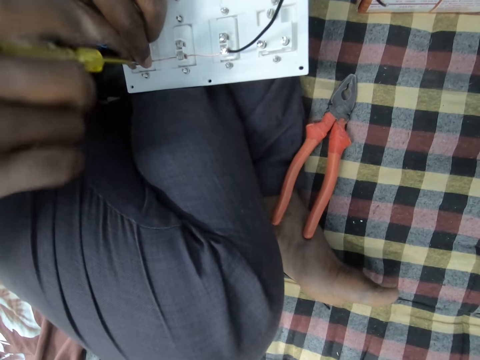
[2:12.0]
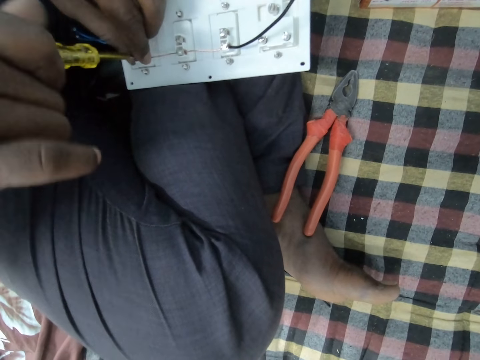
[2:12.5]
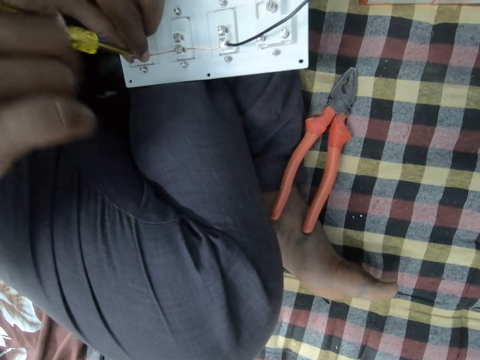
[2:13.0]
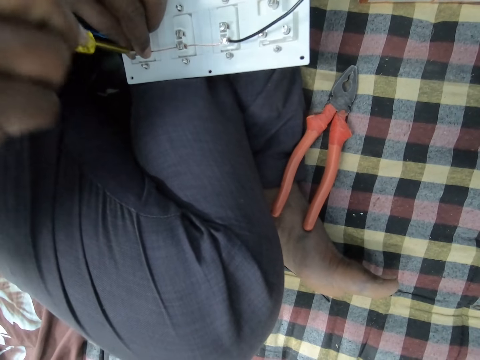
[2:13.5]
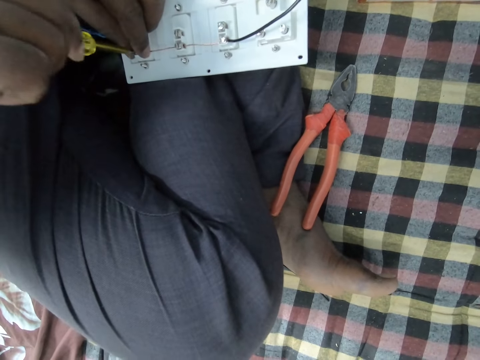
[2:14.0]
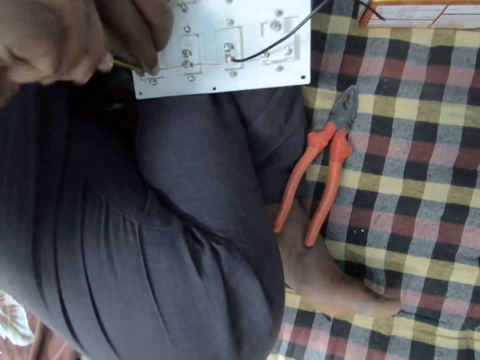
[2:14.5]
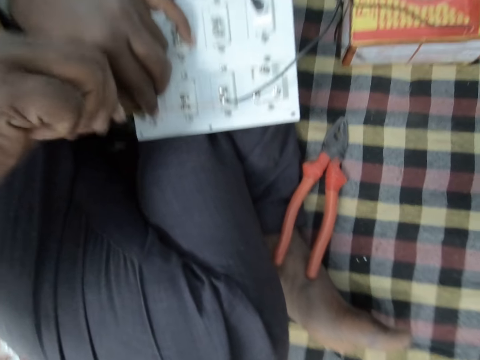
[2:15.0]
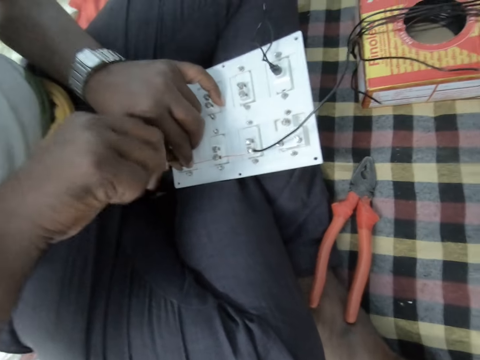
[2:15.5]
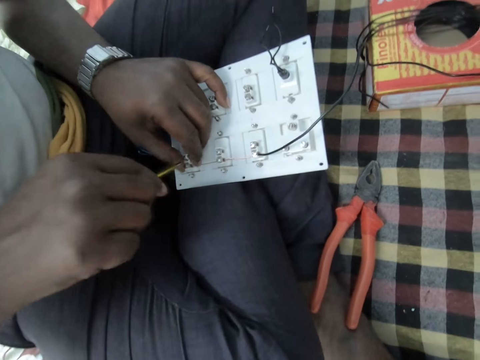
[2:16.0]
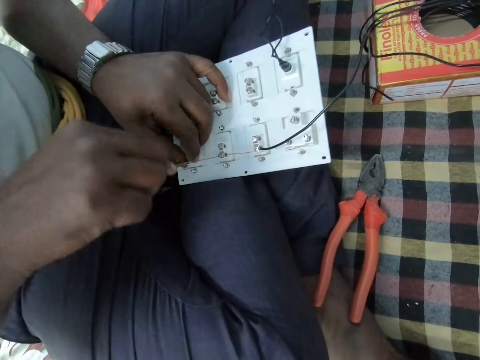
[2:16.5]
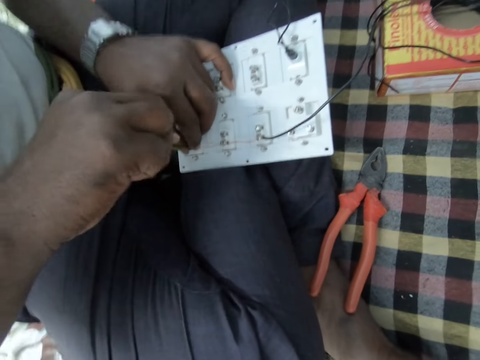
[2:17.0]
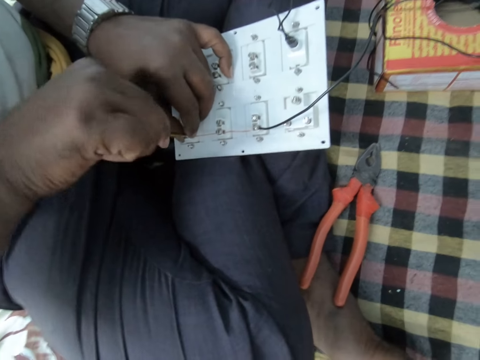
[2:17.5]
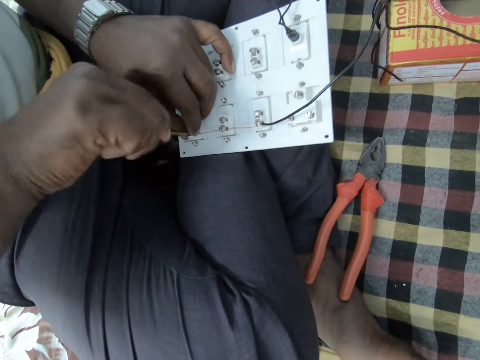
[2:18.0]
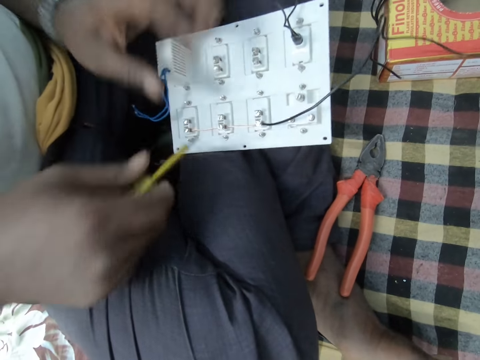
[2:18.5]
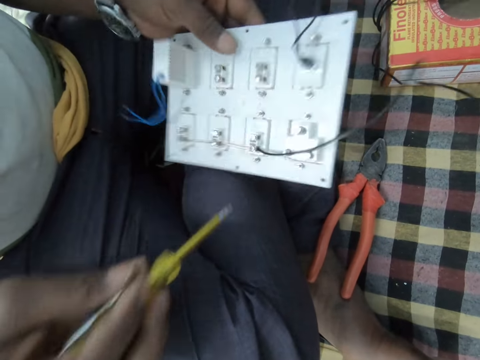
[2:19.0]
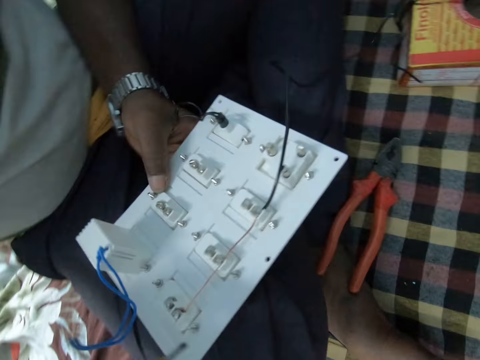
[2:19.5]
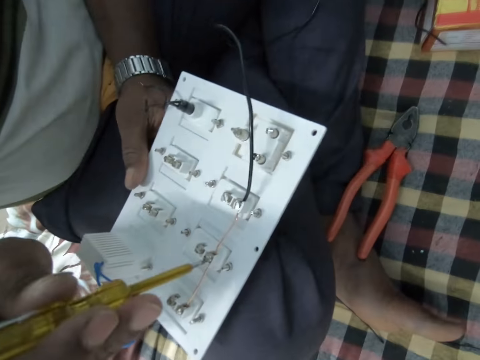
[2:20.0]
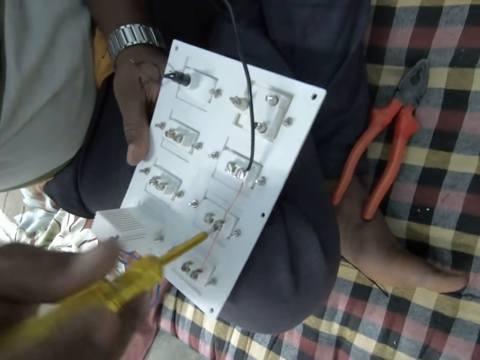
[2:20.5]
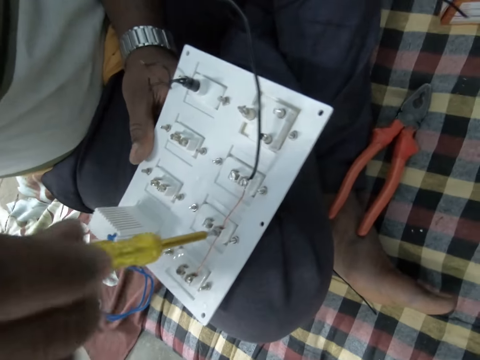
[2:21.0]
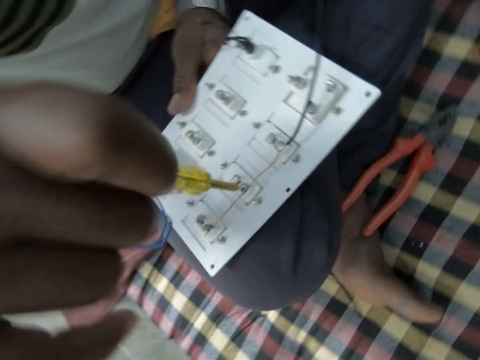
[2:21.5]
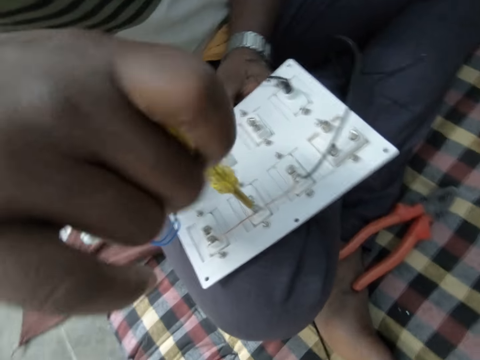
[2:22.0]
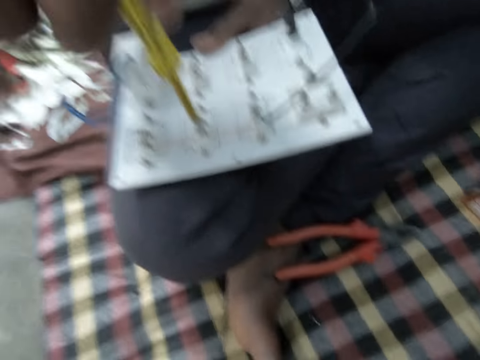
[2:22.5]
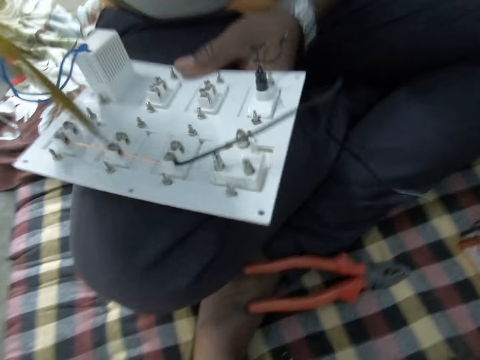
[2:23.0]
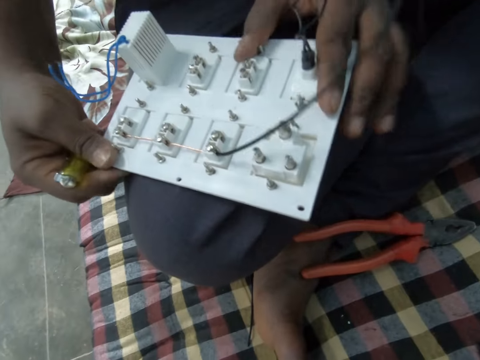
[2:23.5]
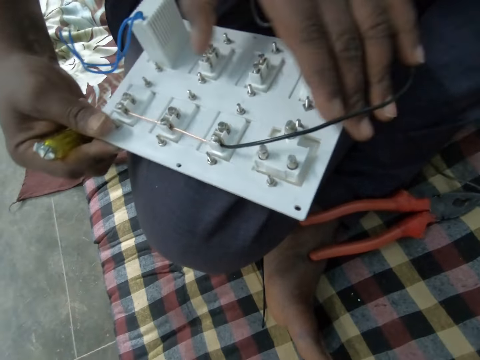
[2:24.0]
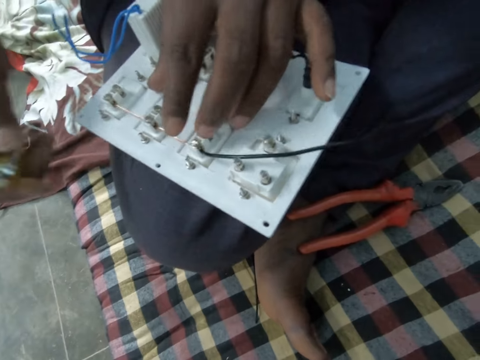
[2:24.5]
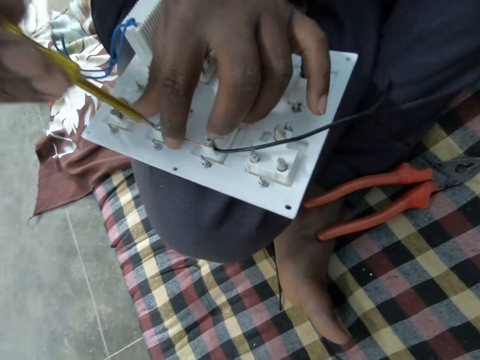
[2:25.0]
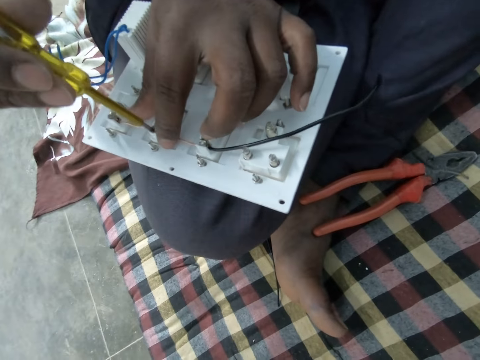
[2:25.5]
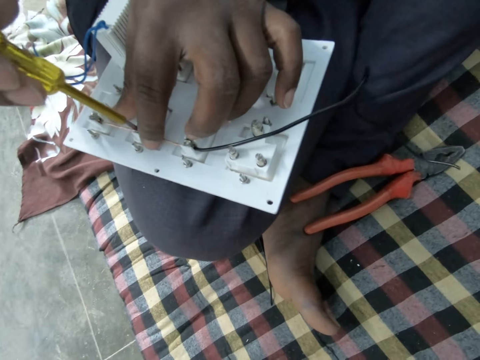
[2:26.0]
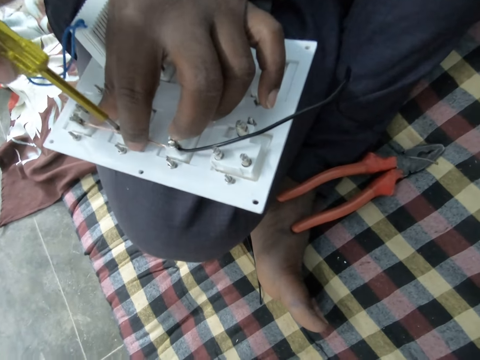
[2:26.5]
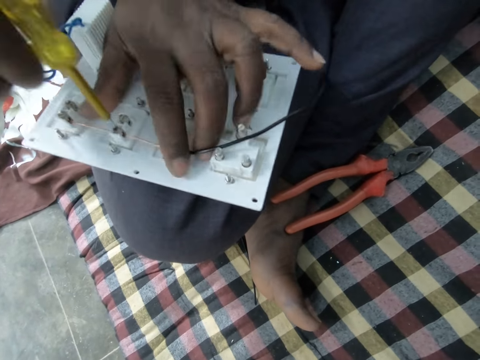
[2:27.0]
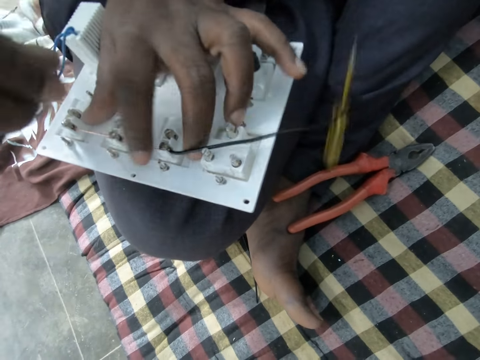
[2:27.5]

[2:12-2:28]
A man picks up a socket. The man puts the socket on a leg. The man tightens a screw. The man touches the socket. The man holds a wire. The man tightens the screw.

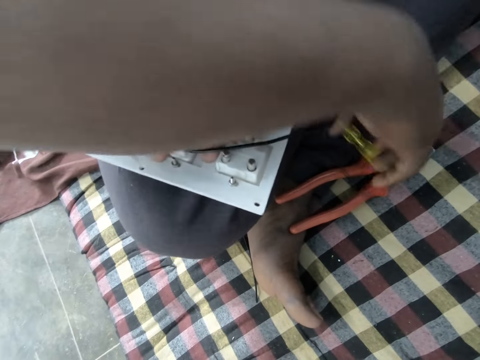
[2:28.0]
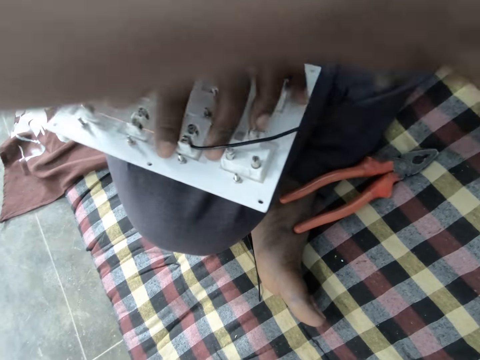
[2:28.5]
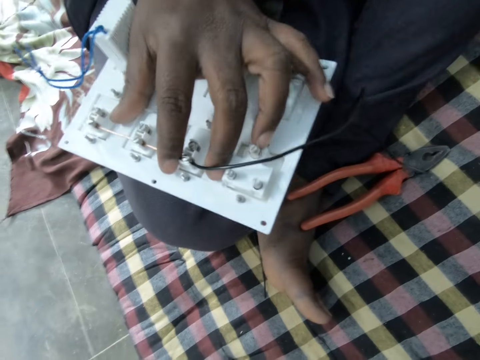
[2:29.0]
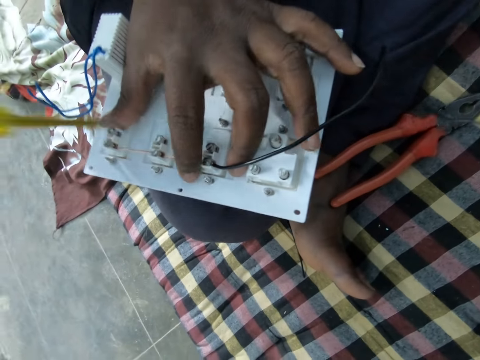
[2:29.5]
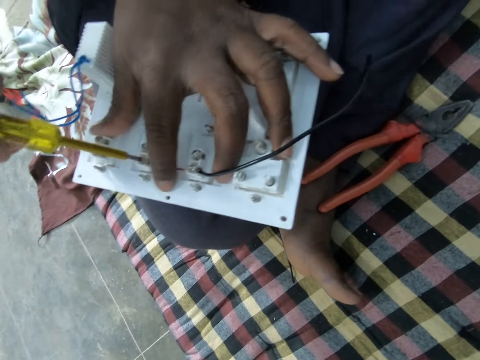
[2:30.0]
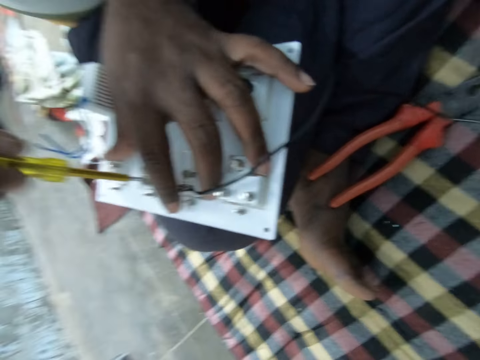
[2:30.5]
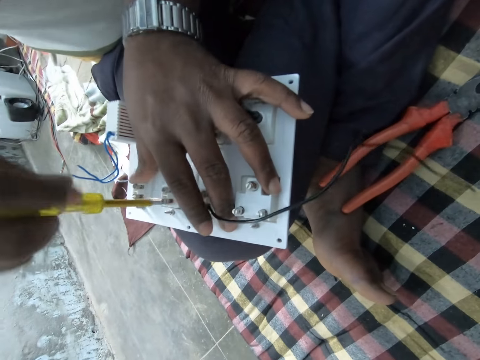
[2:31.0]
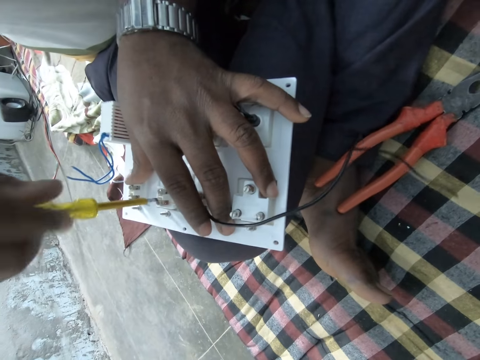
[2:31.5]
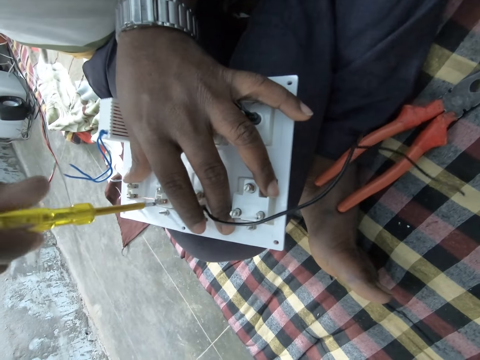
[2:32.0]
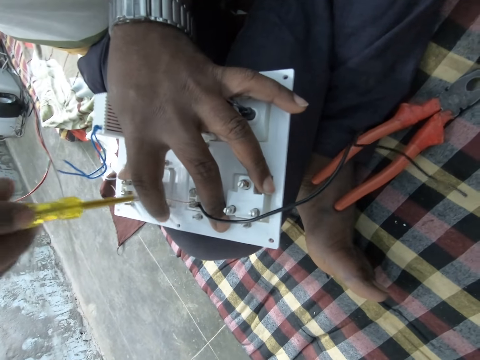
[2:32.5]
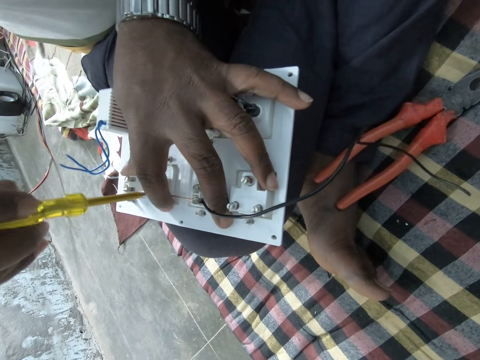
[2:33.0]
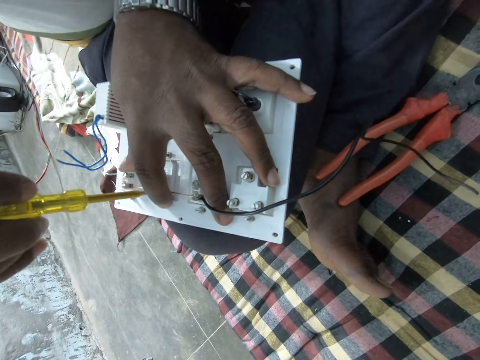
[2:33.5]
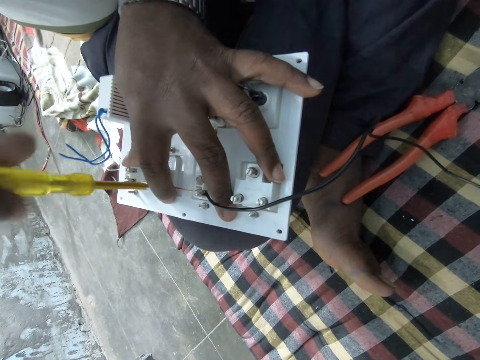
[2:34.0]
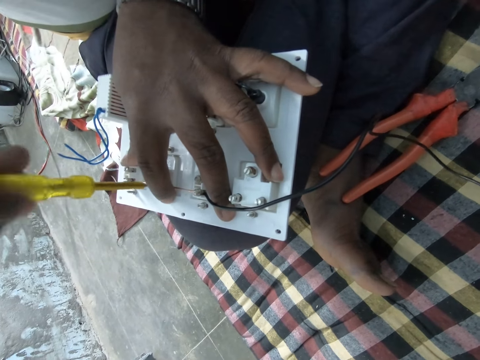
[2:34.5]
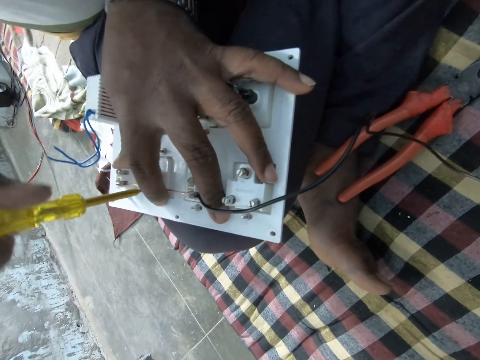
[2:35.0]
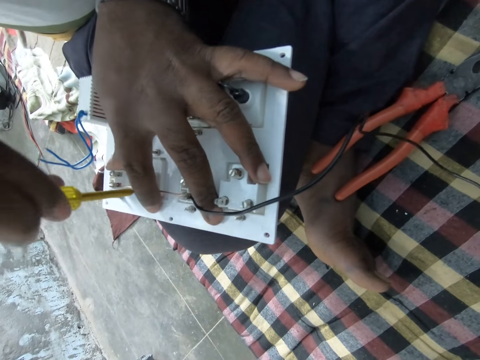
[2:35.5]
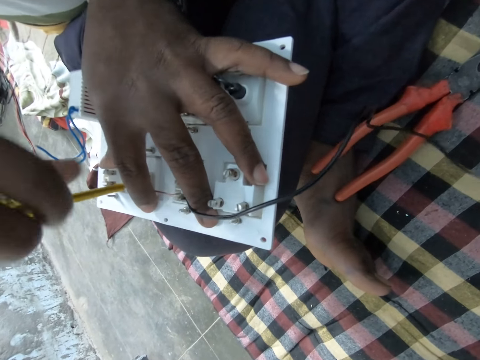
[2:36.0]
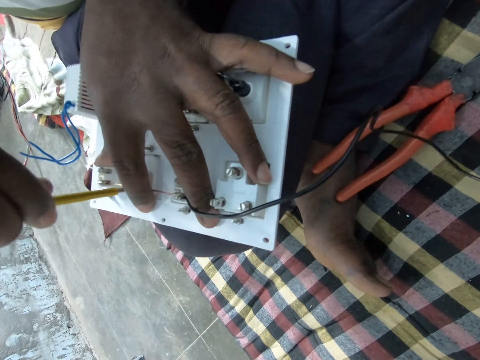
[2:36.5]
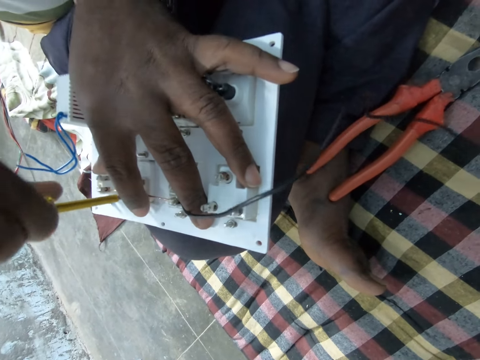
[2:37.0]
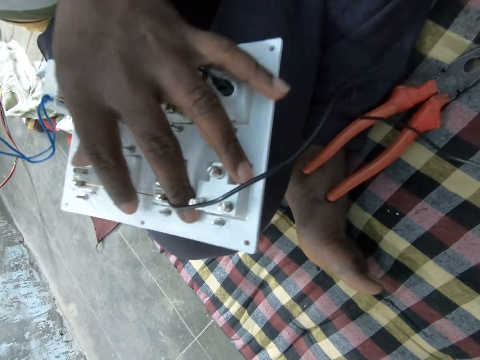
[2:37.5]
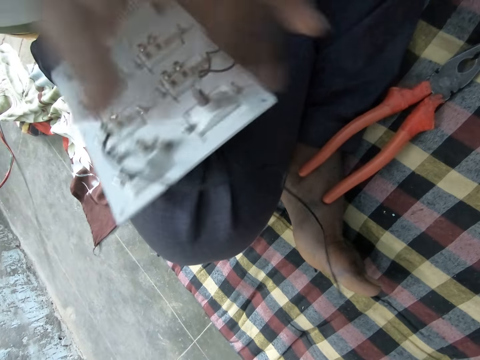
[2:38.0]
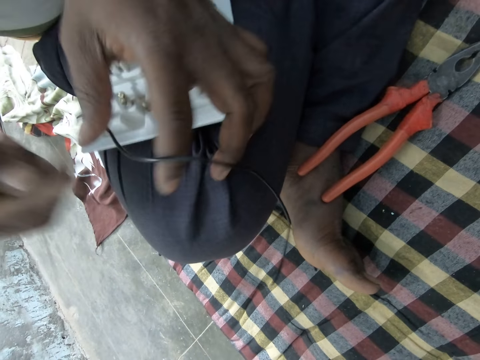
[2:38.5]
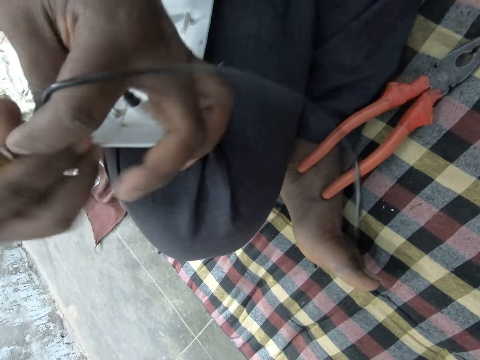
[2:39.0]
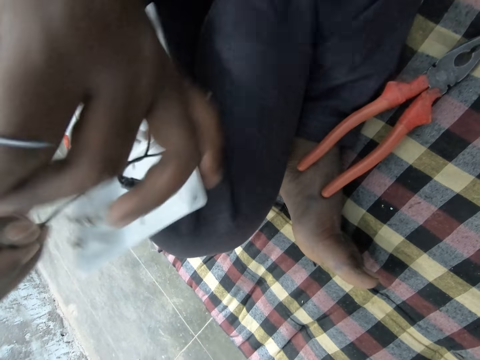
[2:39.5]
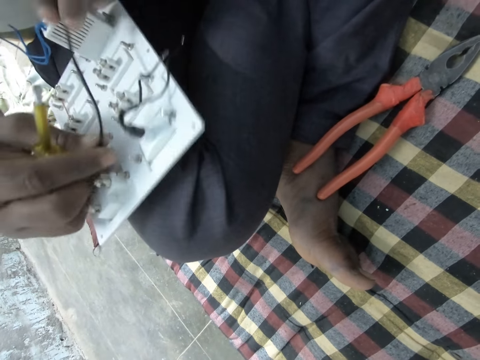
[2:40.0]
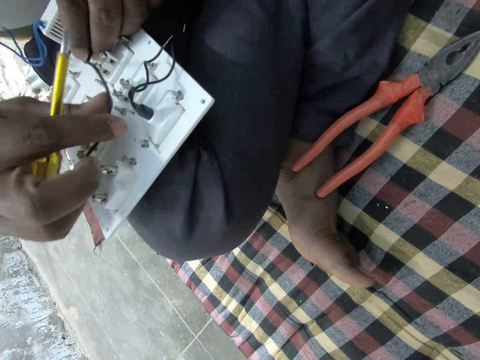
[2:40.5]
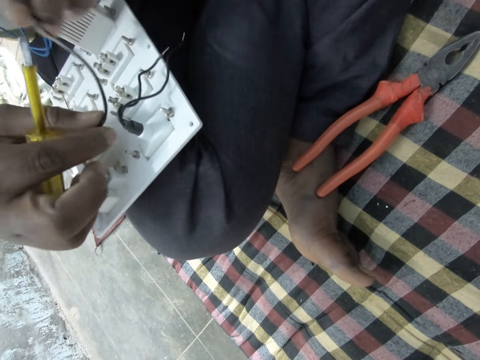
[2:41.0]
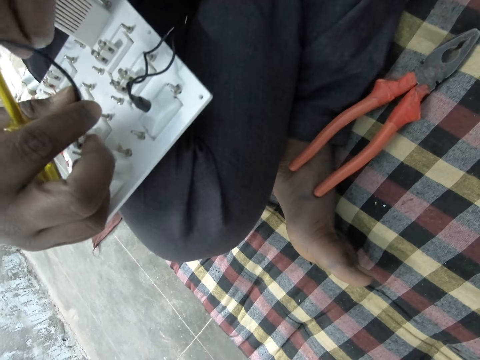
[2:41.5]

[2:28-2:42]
A man picks up a screwdriver. The man tightens a screw. The man folds a wire.
